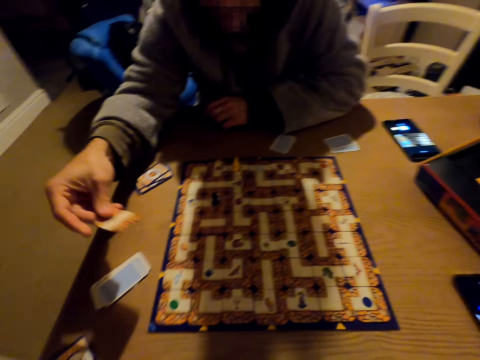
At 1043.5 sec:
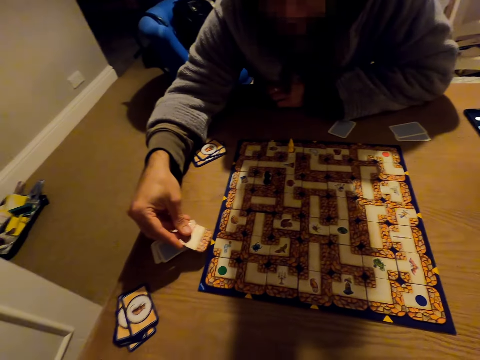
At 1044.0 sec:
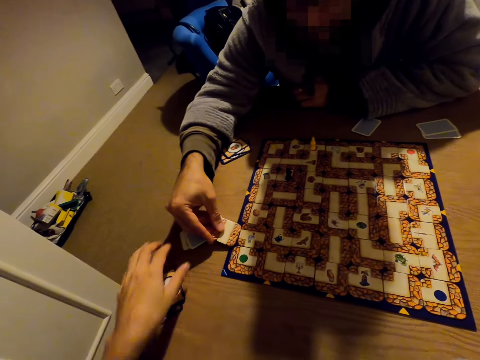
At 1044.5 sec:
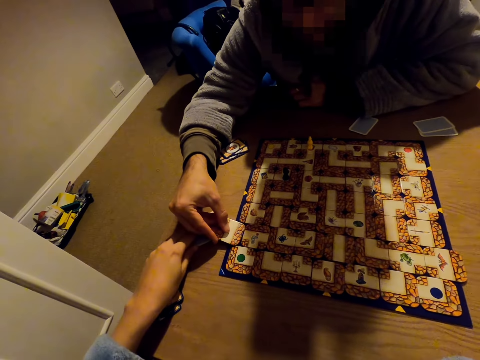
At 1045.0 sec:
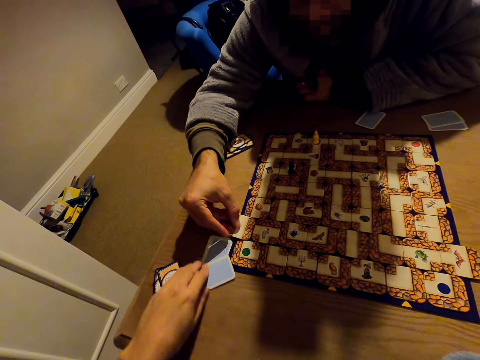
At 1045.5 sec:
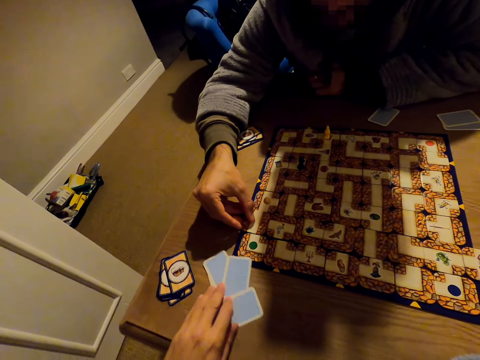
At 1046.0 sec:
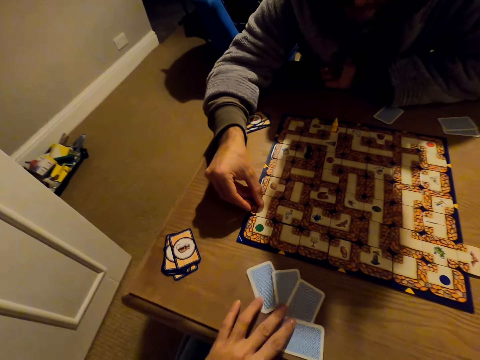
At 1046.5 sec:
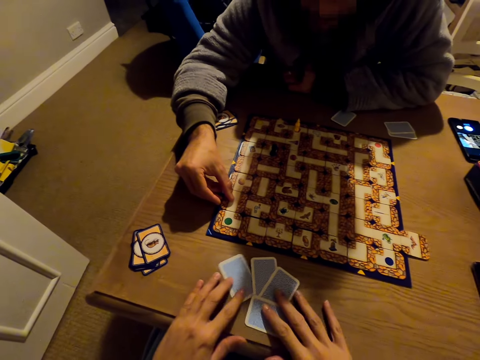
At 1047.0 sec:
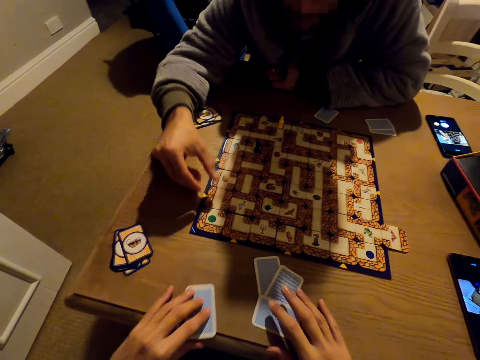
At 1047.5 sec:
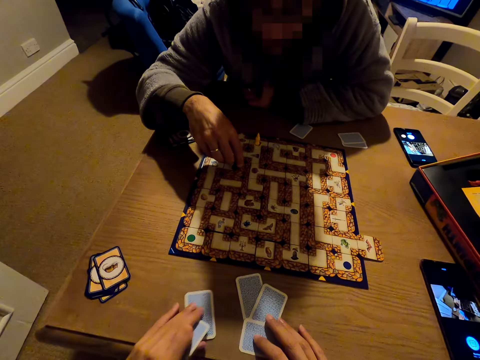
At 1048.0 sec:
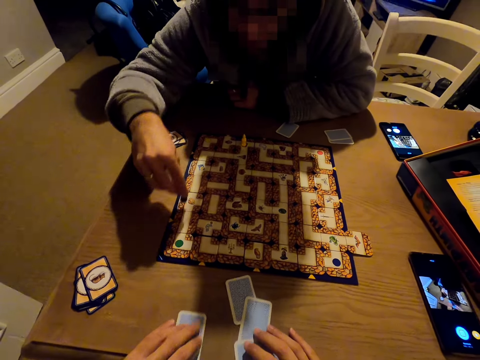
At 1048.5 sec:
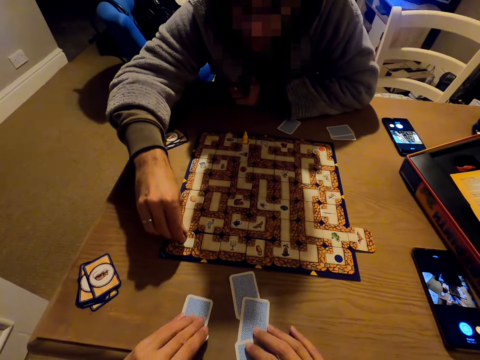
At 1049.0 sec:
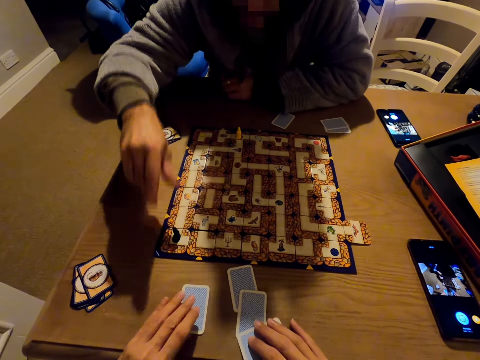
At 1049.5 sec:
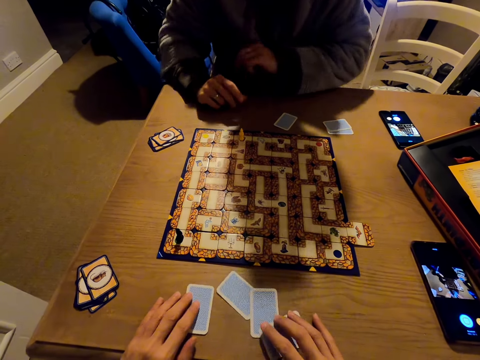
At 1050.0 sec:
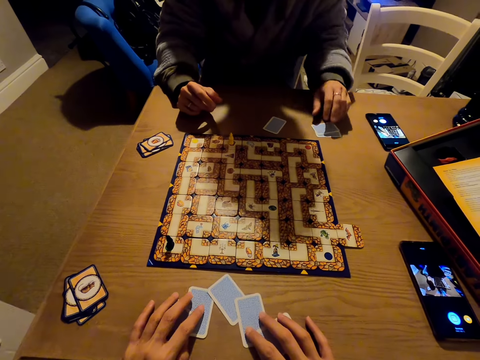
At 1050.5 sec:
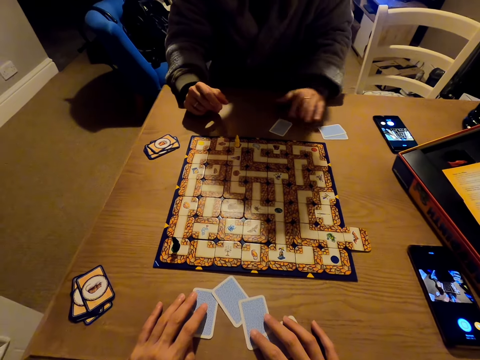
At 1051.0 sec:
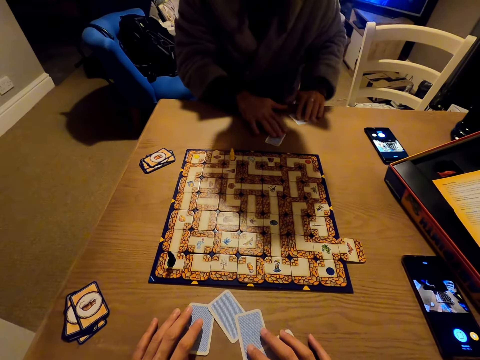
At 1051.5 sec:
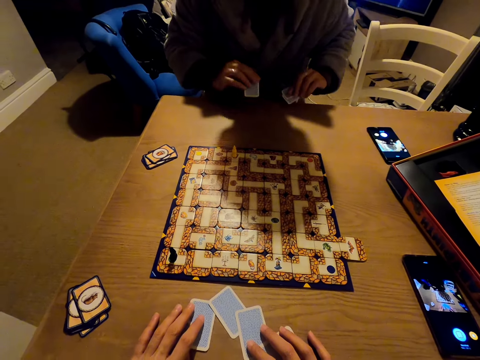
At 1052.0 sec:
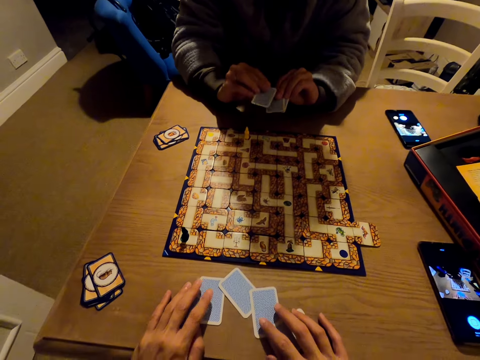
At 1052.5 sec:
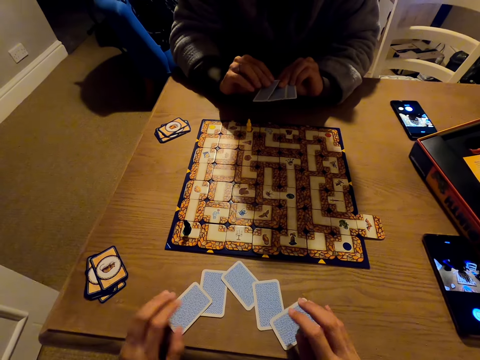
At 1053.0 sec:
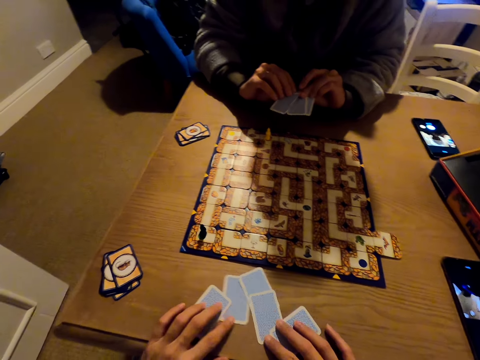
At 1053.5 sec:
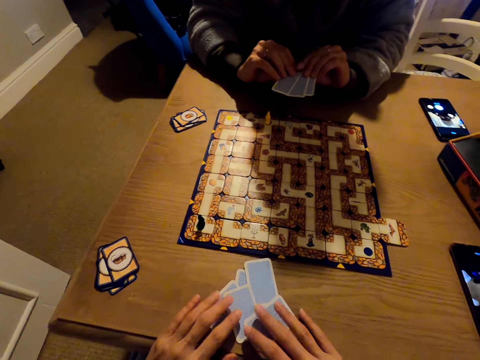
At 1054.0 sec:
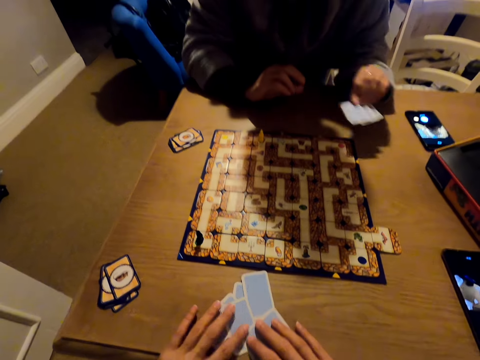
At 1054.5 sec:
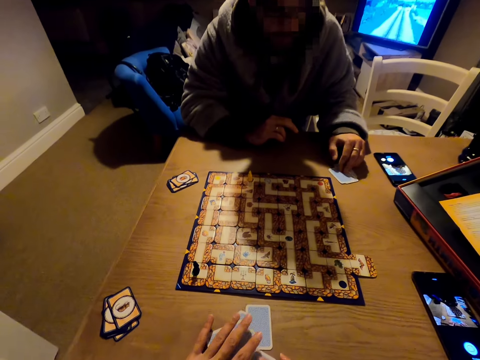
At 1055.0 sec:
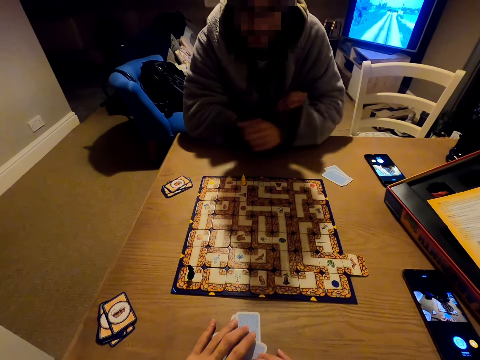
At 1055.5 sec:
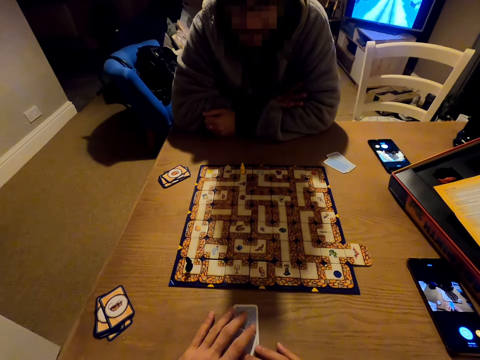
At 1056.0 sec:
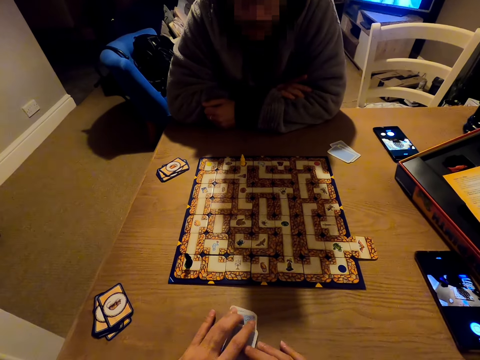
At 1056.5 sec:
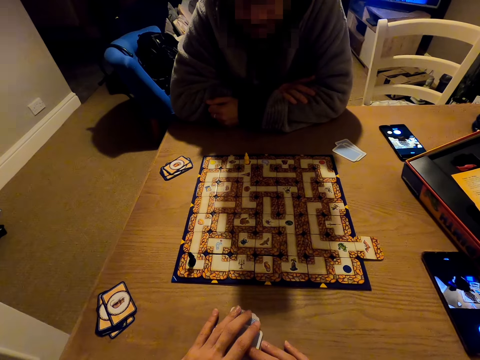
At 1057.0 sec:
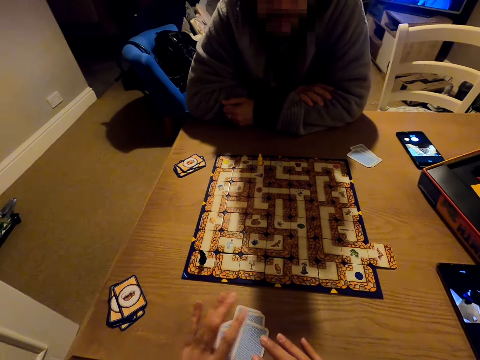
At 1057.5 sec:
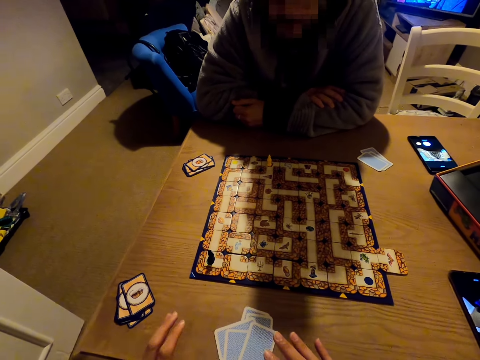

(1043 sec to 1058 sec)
A man pushes the cards on the board. The camera wearer arranges the cards on the table. The man picks a pawn on the board and moves the pawn across the monopoly board. The man picks cards from the table, reshuffles the cards on the table, and puts the cards on the table.

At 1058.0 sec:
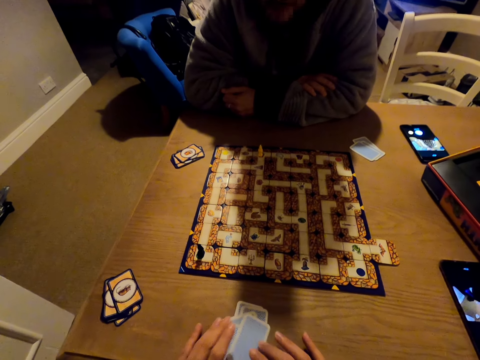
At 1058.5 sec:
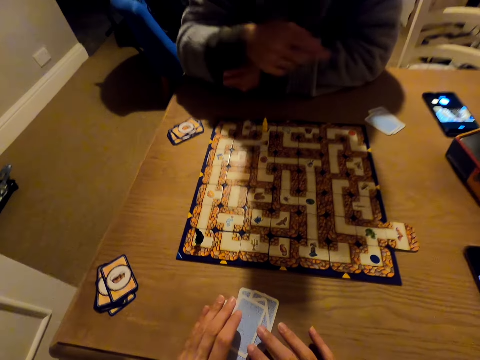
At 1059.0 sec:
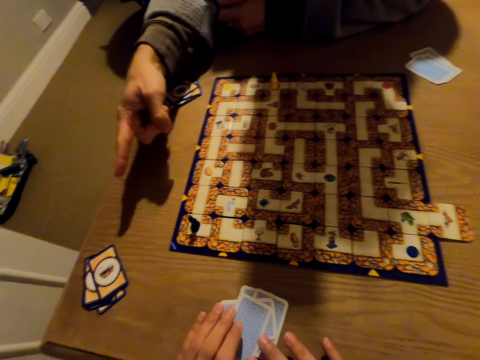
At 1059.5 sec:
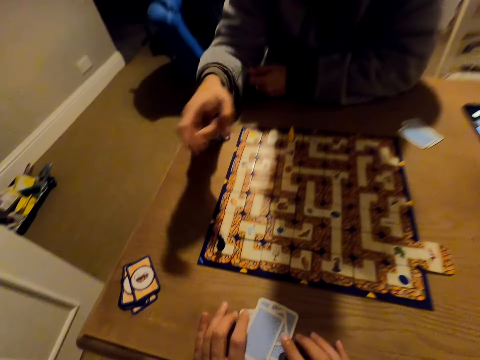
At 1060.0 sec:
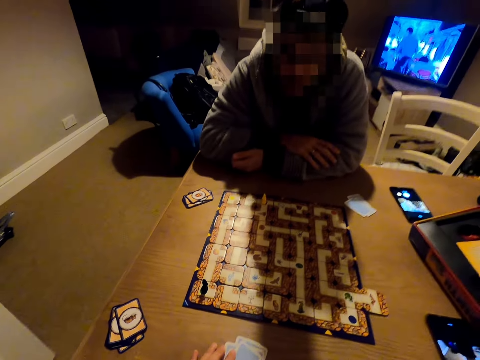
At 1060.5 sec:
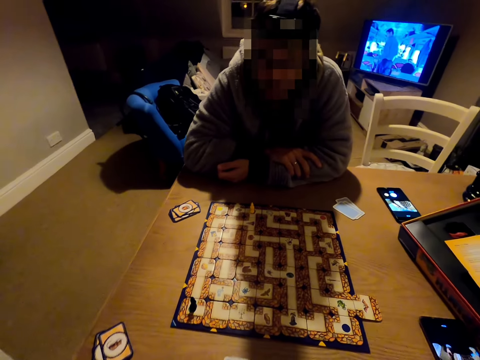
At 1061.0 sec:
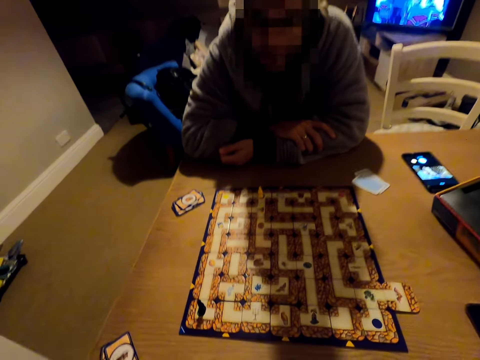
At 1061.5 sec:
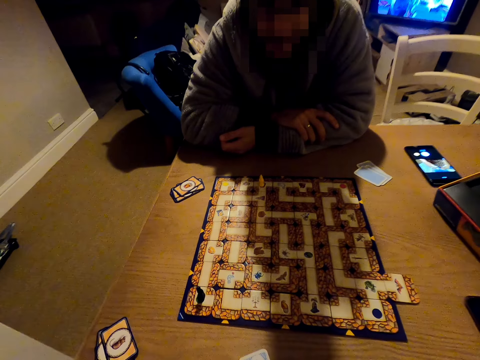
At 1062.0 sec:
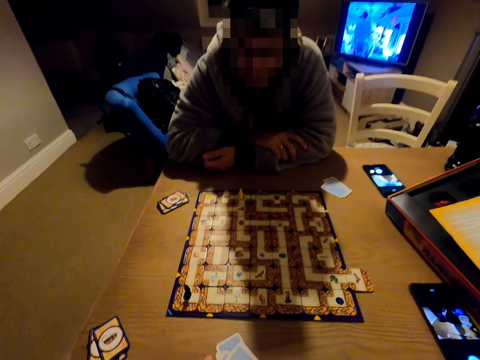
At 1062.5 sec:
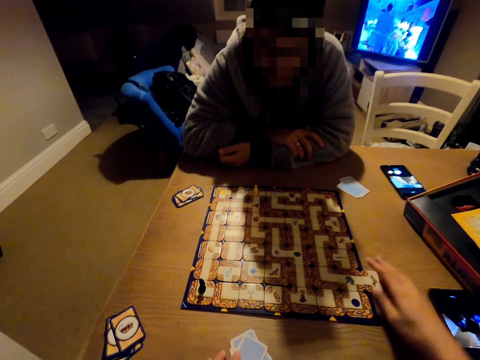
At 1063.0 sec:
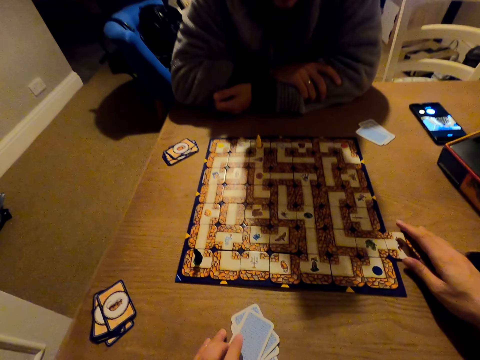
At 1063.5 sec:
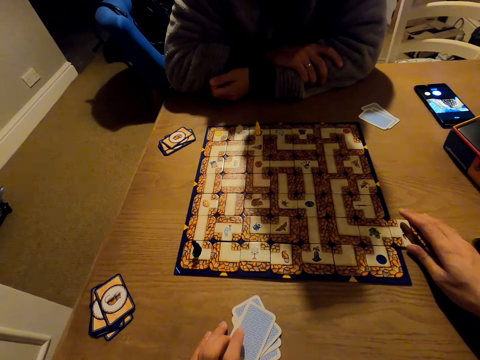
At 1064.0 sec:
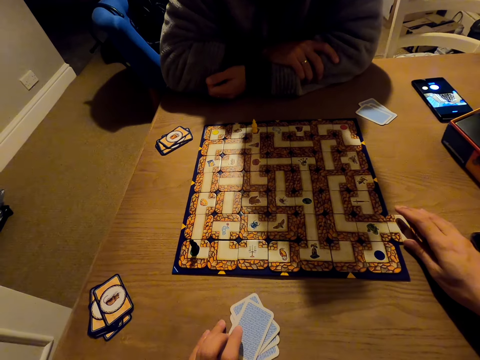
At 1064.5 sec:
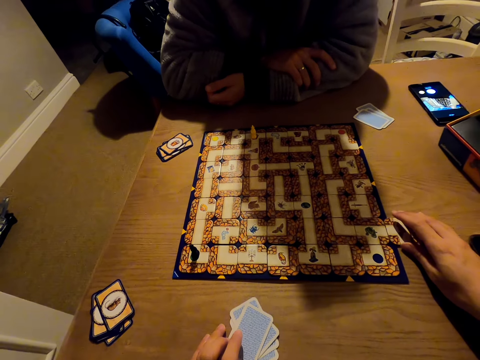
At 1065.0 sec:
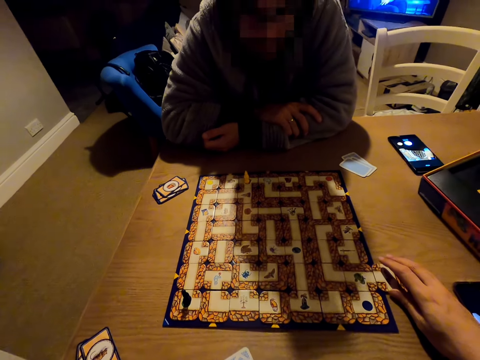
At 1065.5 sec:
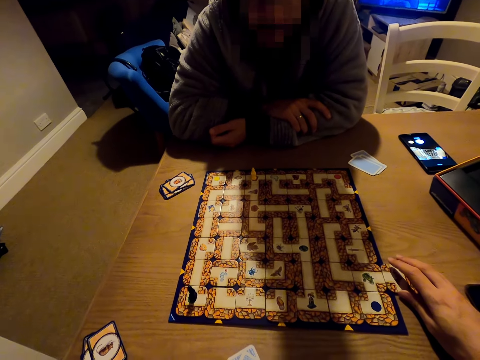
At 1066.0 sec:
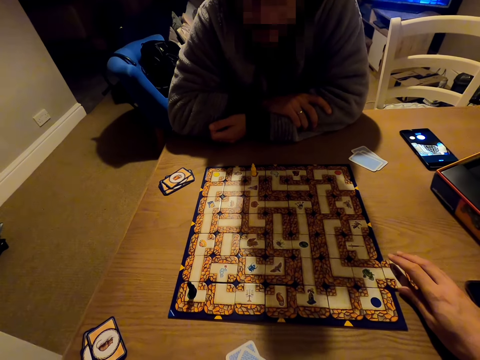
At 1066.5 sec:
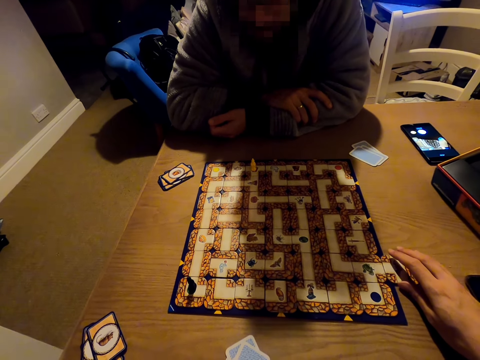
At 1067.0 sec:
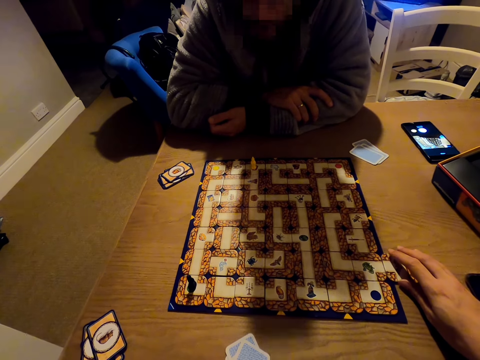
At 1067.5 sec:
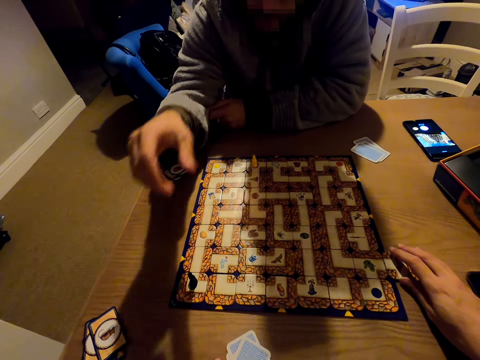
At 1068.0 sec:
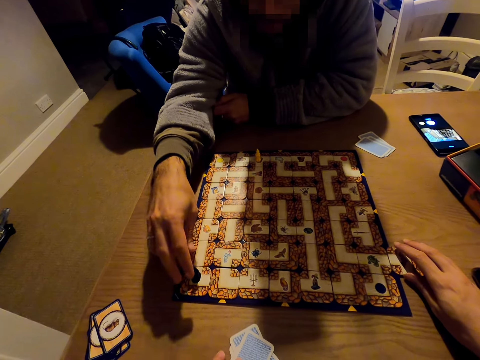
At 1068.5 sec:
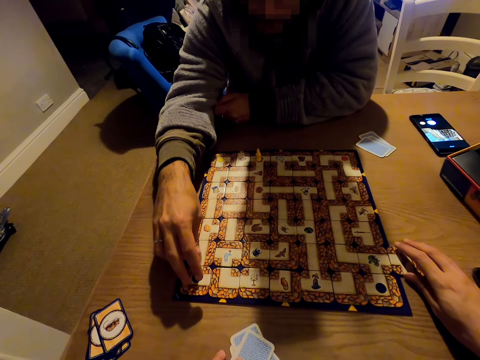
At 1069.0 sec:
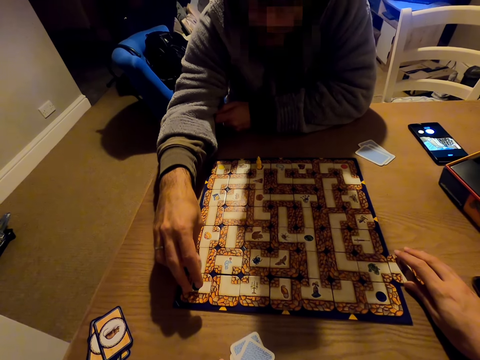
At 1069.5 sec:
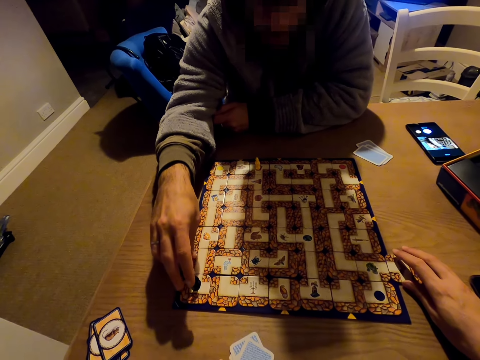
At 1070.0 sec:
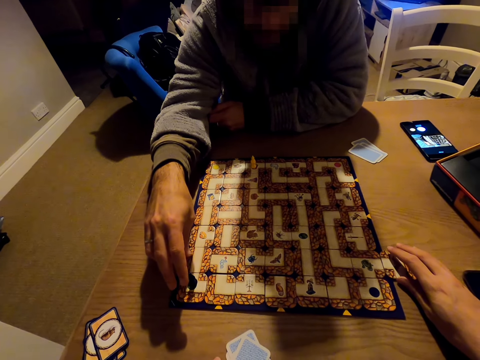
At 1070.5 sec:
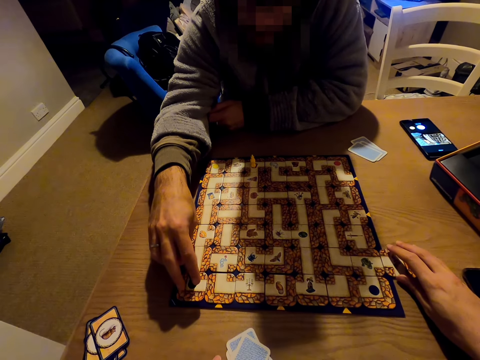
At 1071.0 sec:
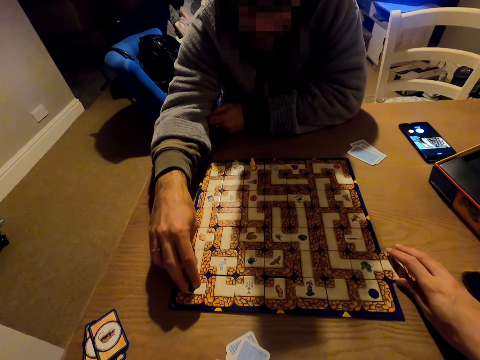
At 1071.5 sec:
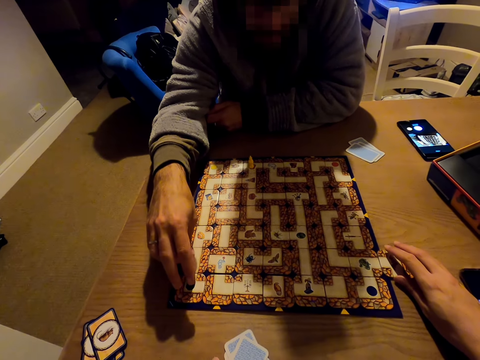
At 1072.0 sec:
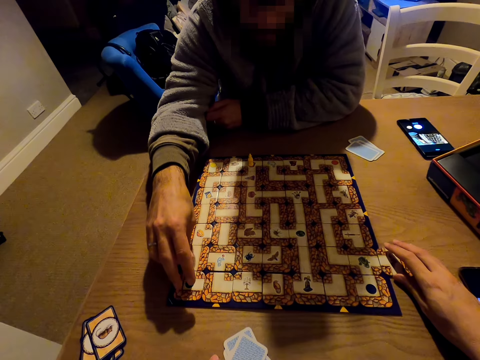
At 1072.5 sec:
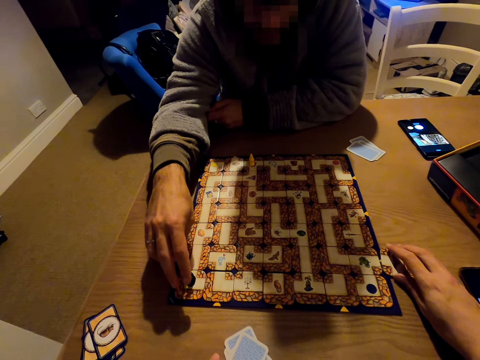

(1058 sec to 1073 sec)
A man points at the cards on the table. The camera wearer plays the labyrinth board game. The man holds onto a pawn.
